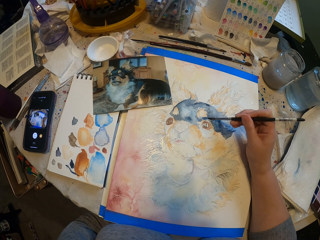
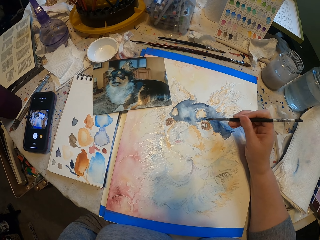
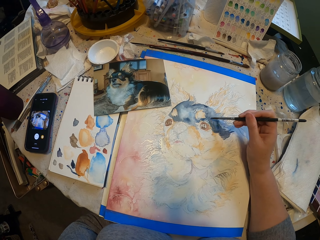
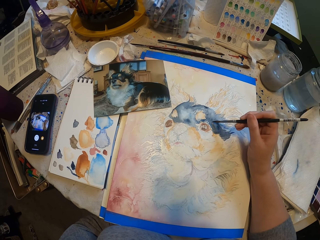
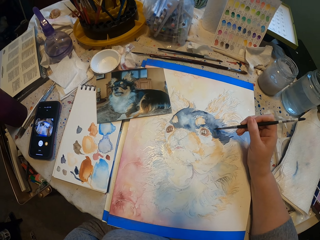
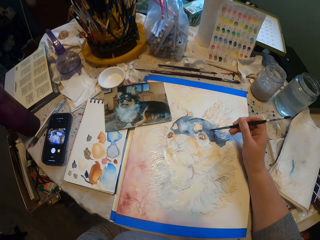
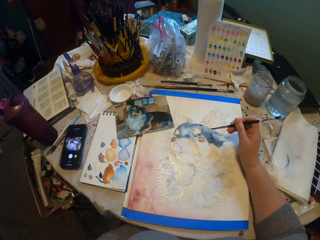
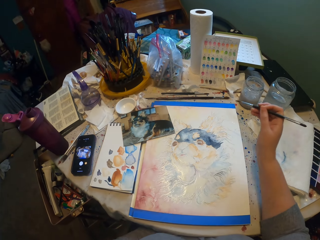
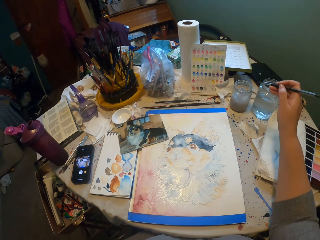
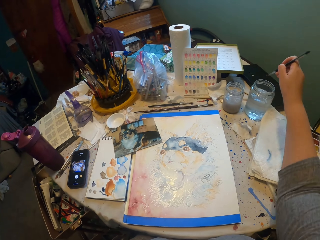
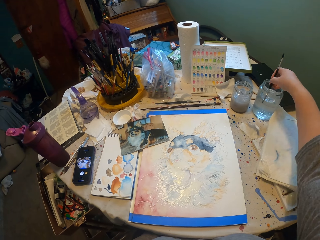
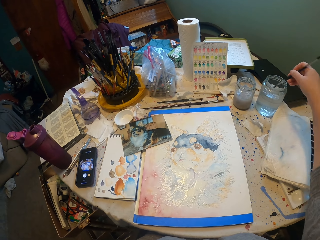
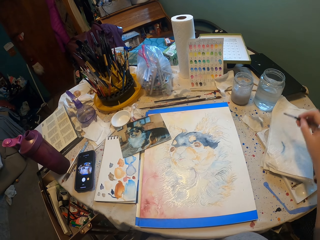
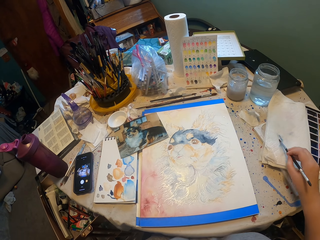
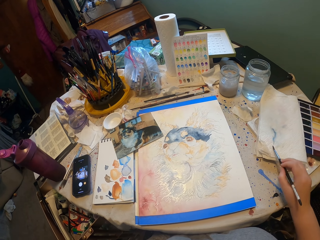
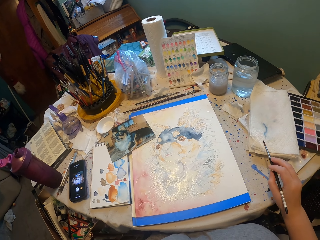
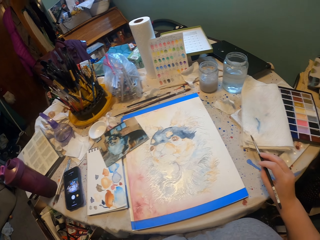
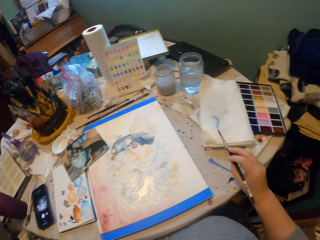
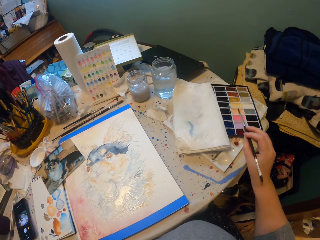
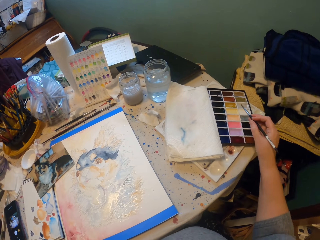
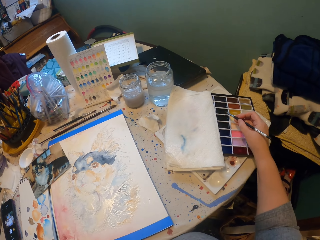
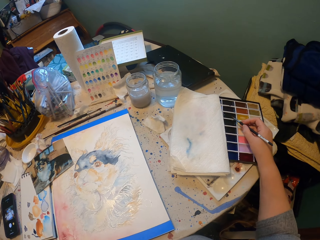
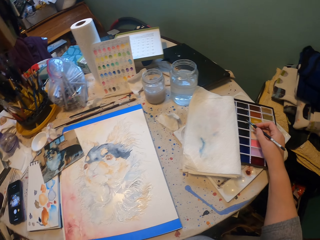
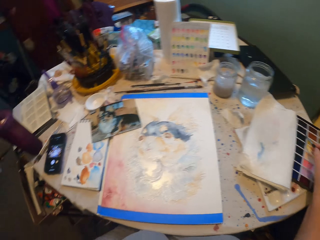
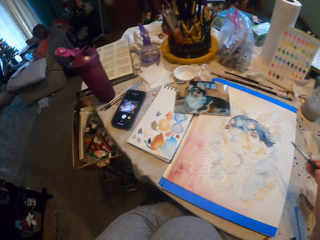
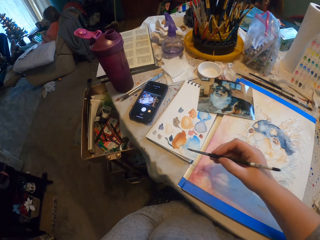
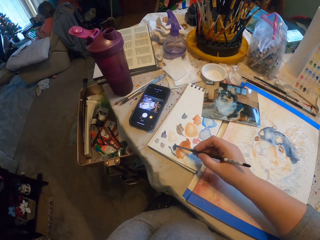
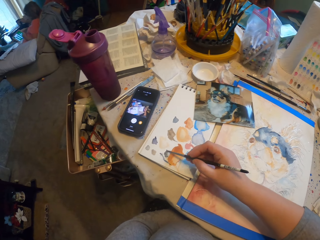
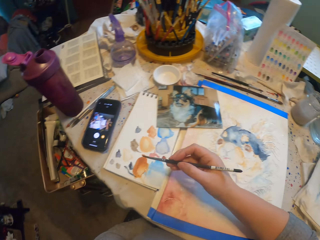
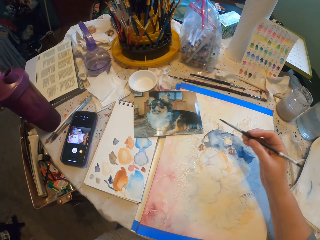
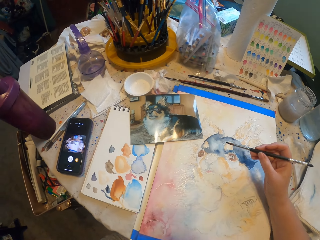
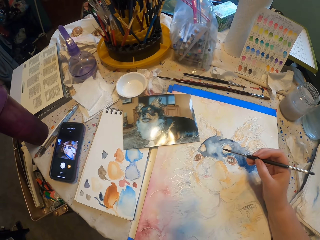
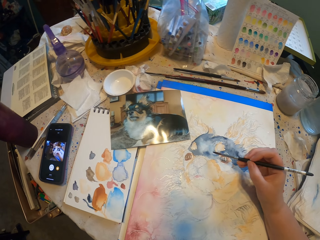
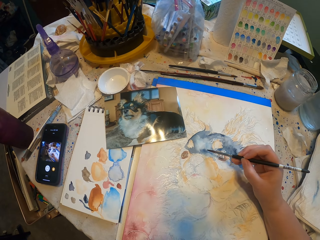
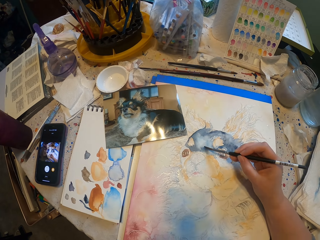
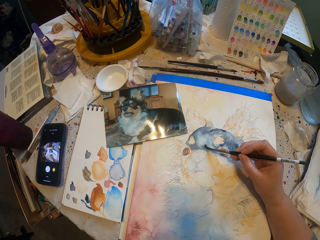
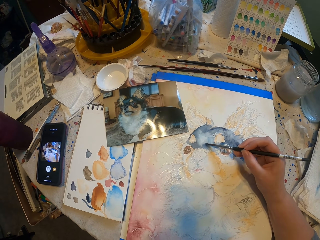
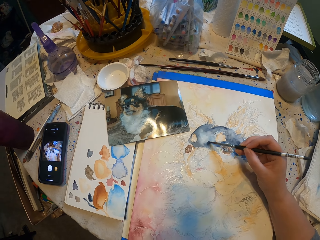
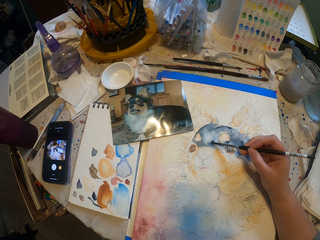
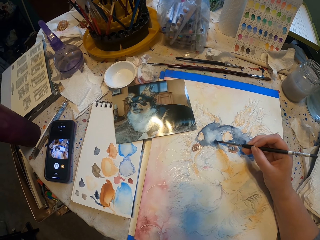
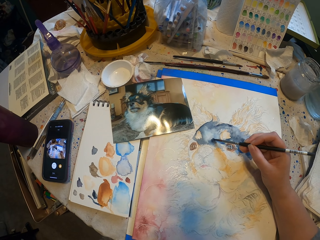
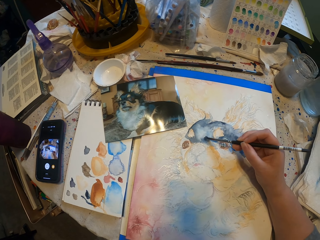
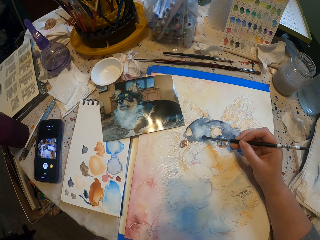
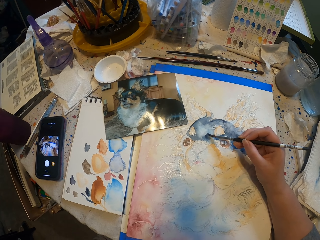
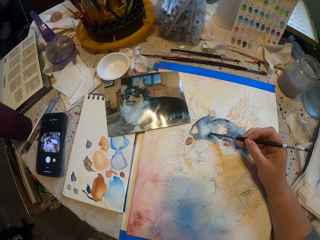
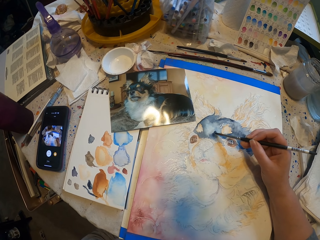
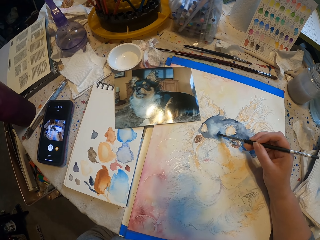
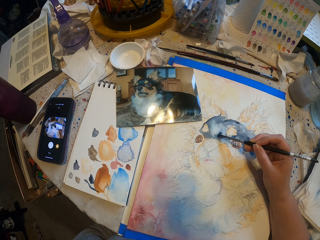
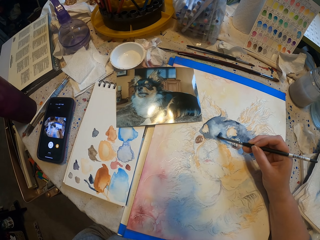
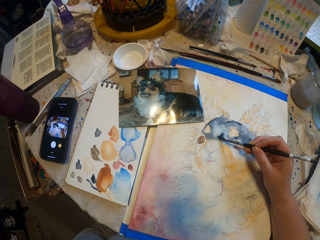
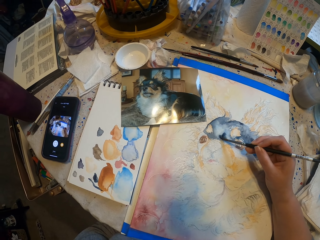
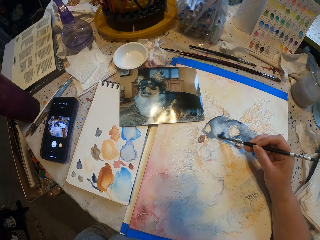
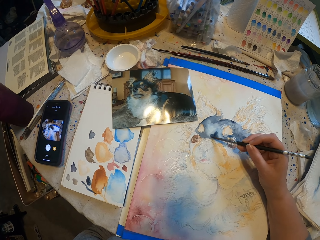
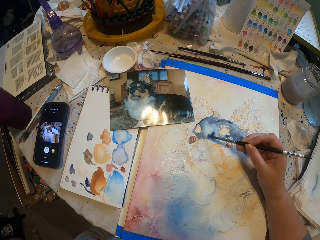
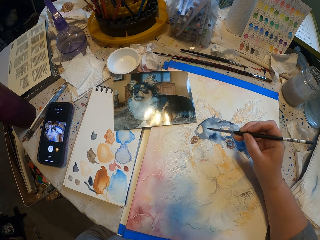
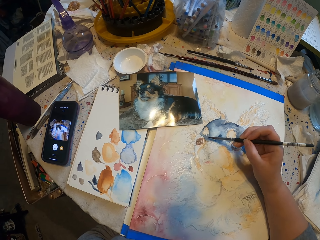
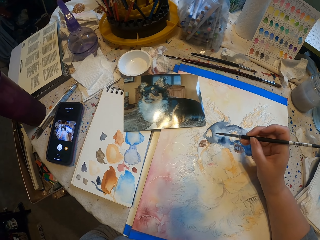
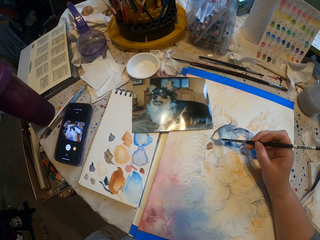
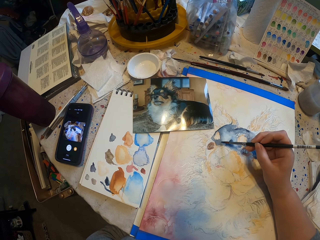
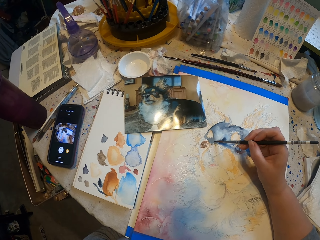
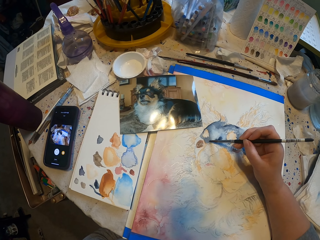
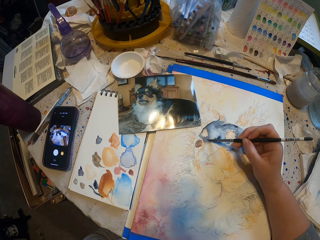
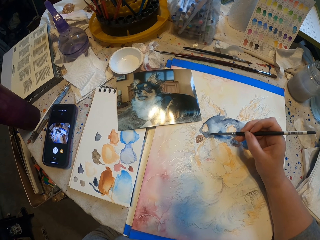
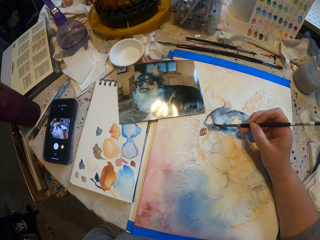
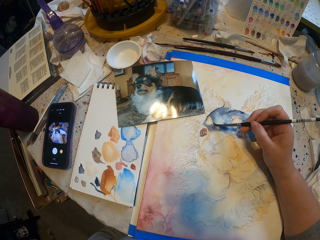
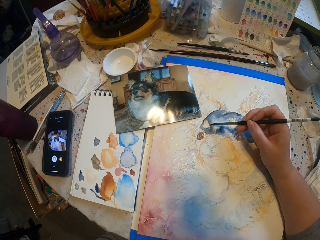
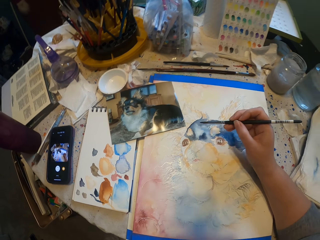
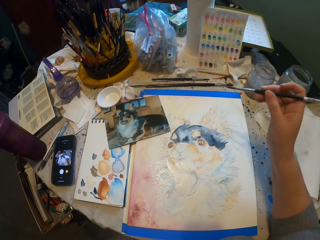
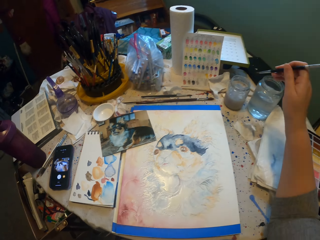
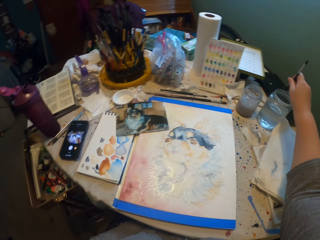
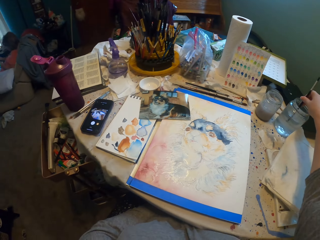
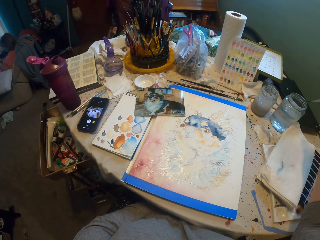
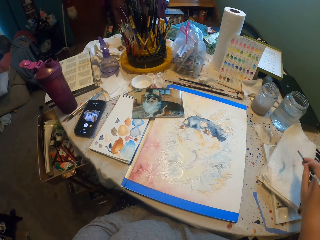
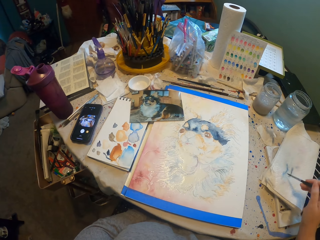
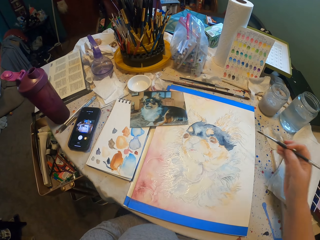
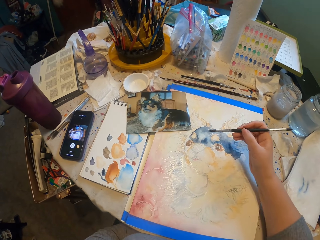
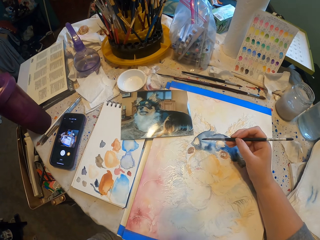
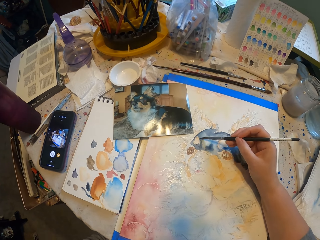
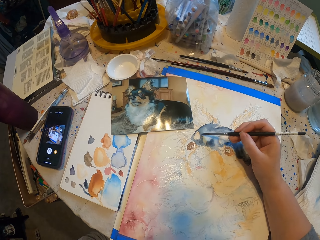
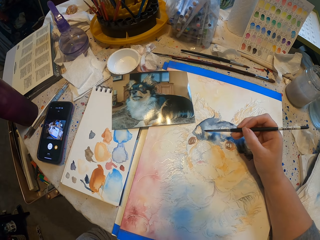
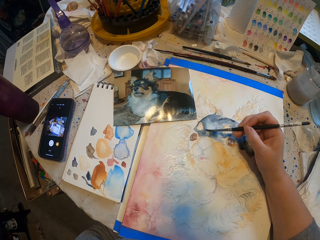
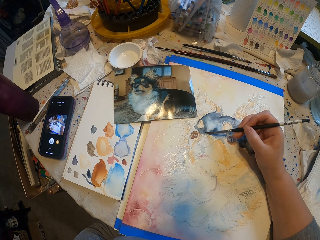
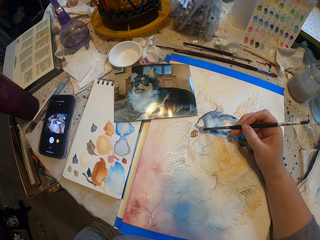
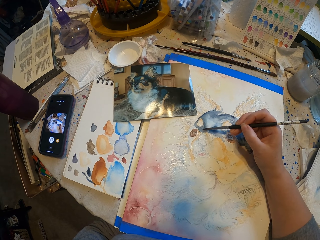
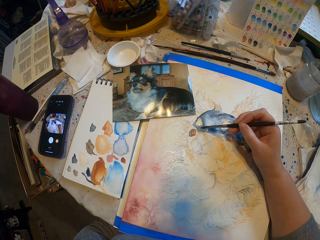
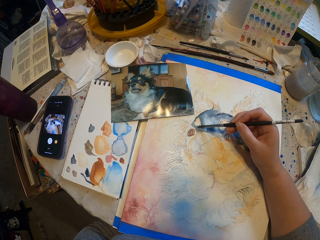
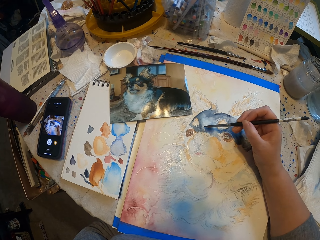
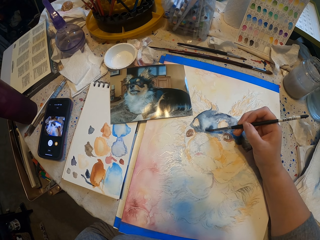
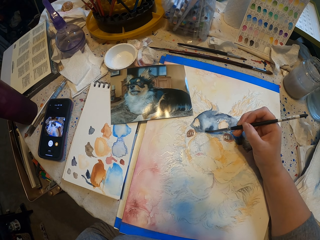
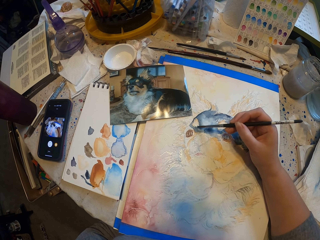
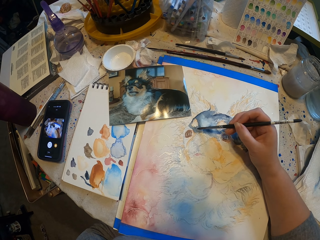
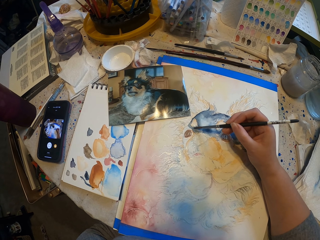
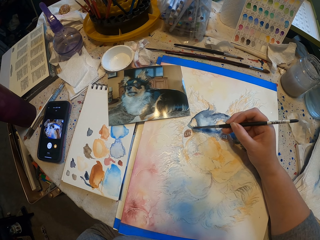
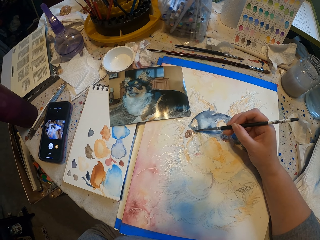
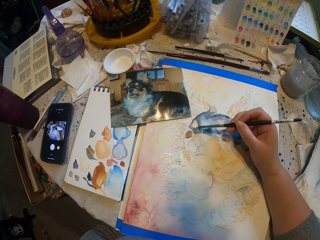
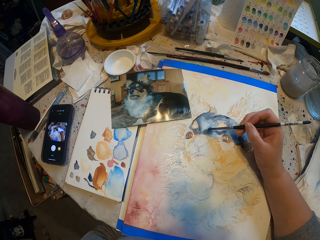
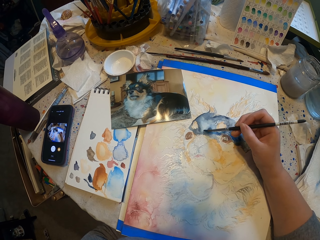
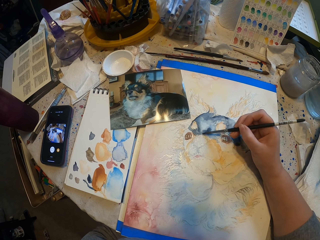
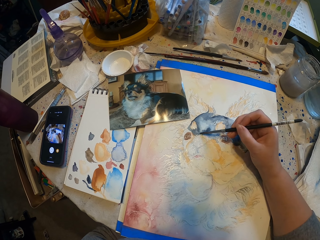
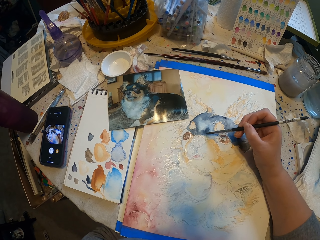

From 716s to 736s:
The camera wearer dips the brush in the water. They dry the excess water with a tissue. They pick the color from the palette with a brush. They mix water and color on the board. They test the color. They paint a picture. They dip the brush in the water, dry the excess water with the tissue and paint the picture.

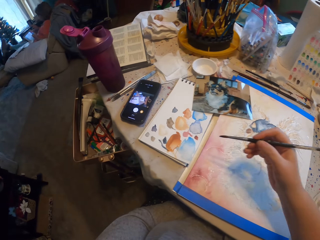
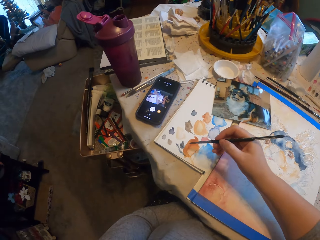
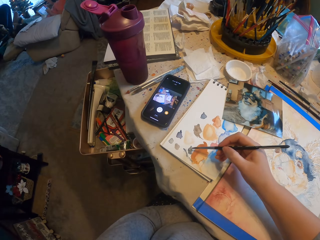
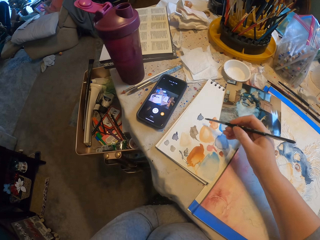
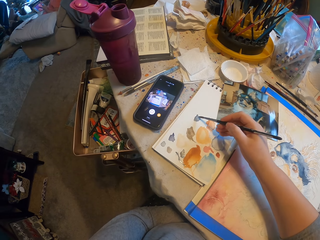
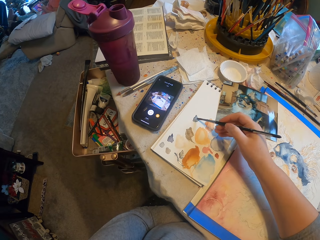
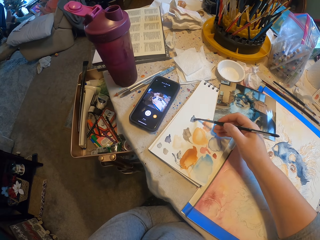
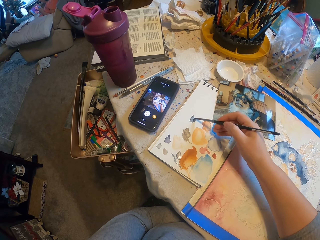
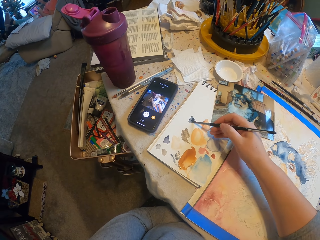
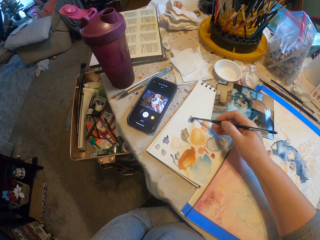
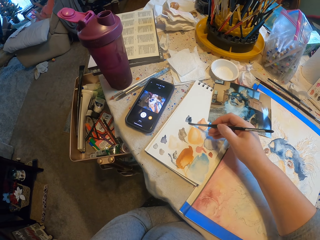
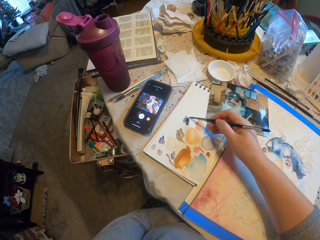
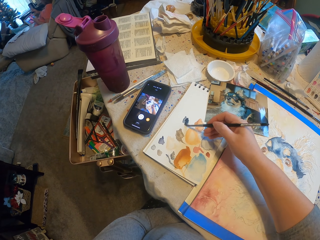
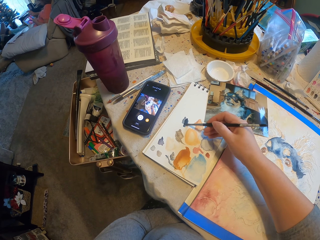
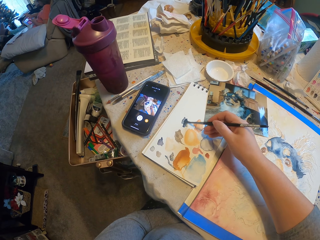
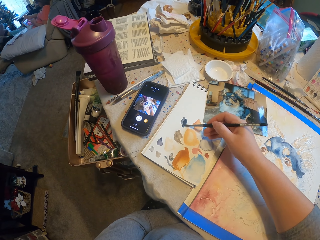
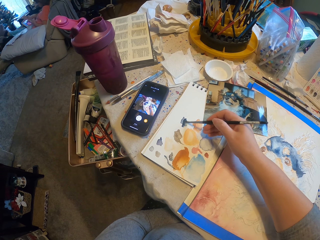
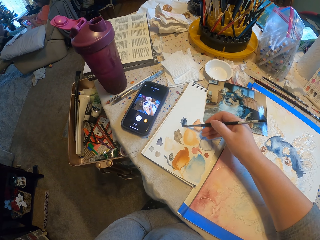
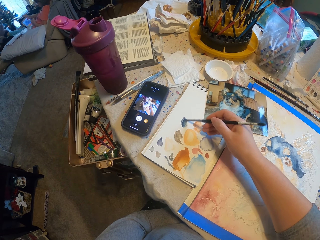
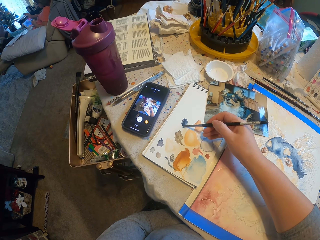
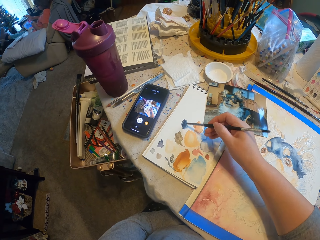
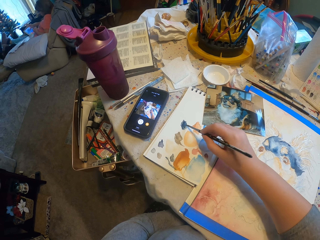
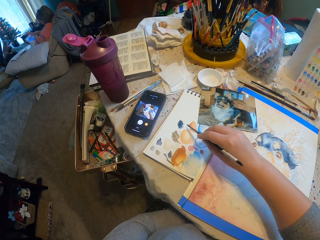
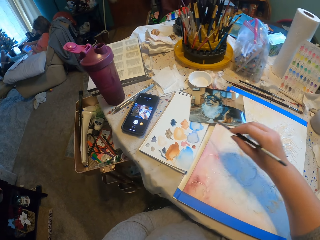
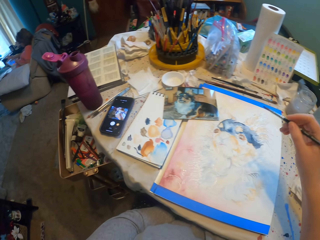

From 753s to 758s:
The camera wearer tests the color.
